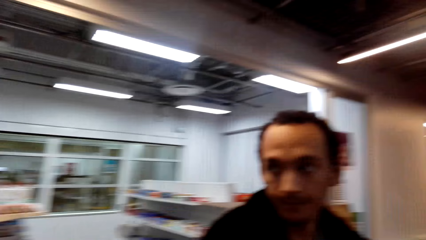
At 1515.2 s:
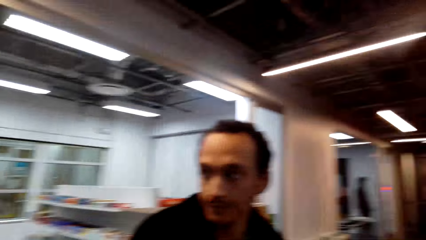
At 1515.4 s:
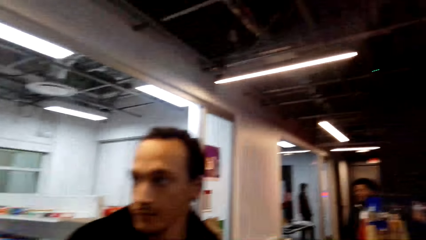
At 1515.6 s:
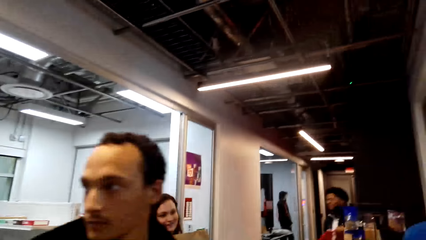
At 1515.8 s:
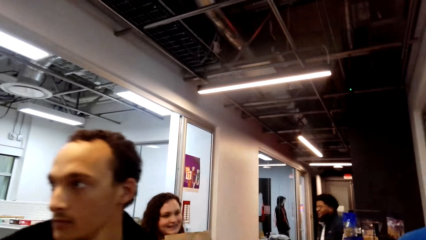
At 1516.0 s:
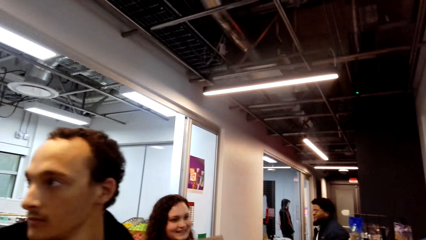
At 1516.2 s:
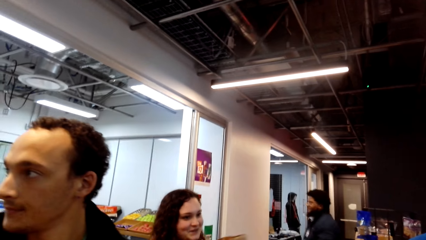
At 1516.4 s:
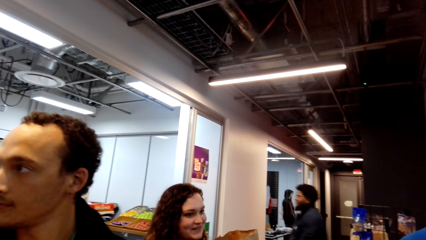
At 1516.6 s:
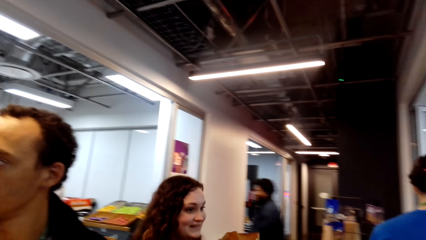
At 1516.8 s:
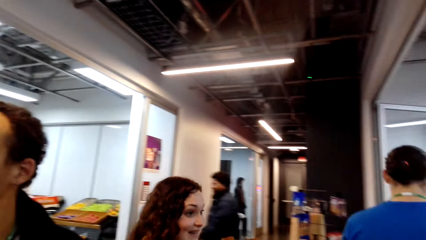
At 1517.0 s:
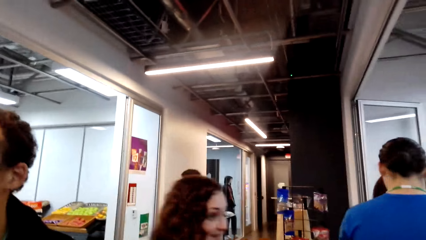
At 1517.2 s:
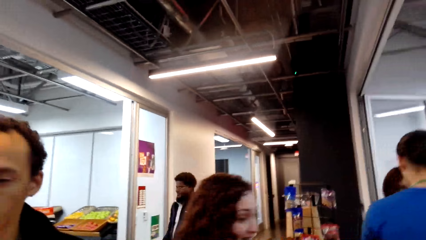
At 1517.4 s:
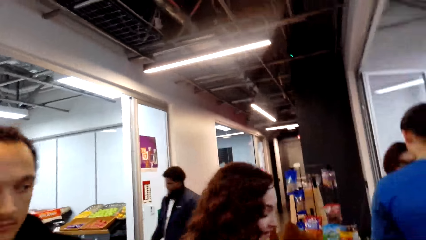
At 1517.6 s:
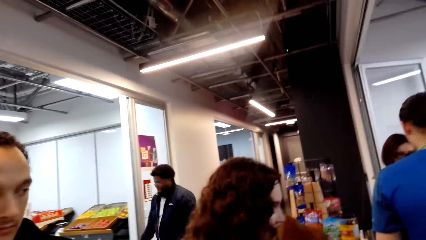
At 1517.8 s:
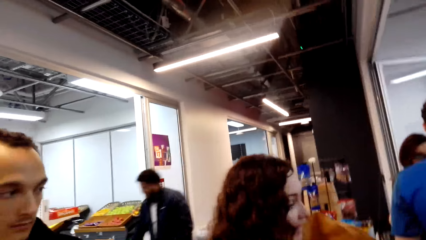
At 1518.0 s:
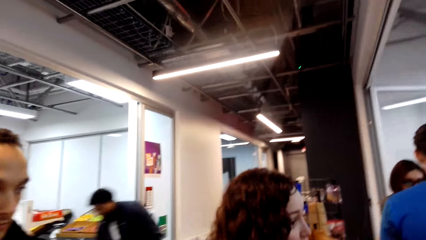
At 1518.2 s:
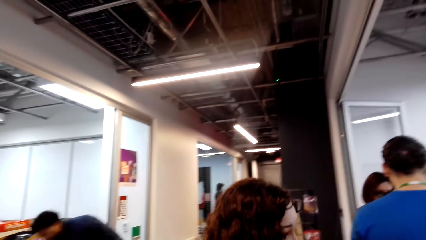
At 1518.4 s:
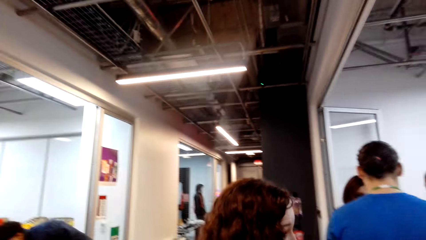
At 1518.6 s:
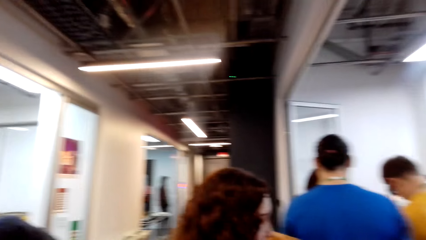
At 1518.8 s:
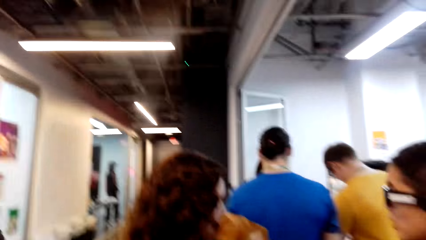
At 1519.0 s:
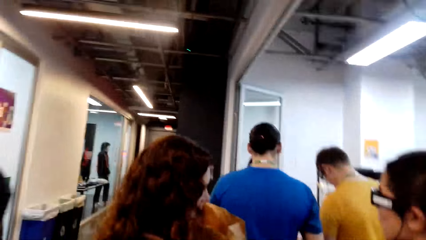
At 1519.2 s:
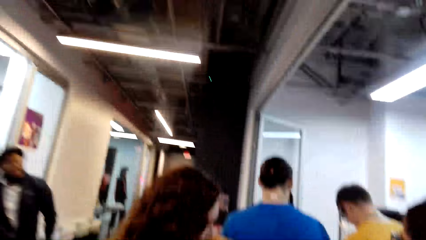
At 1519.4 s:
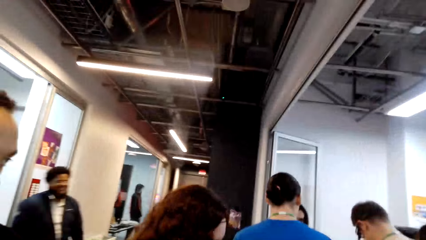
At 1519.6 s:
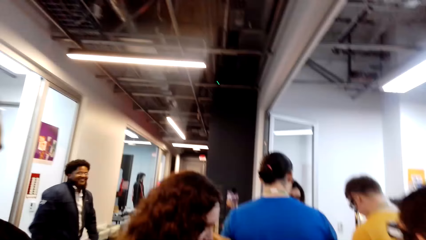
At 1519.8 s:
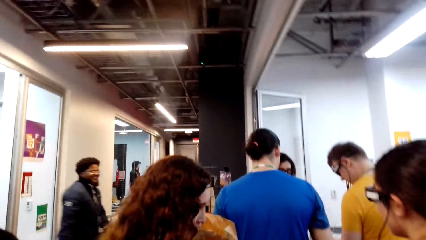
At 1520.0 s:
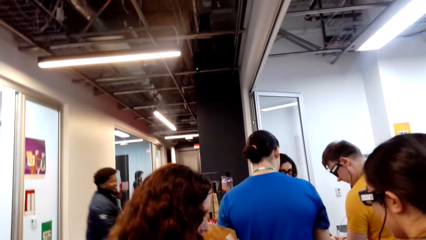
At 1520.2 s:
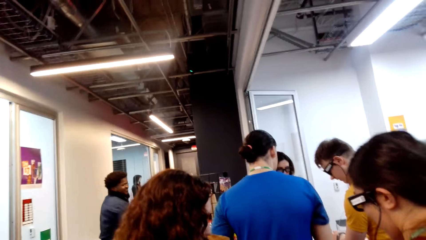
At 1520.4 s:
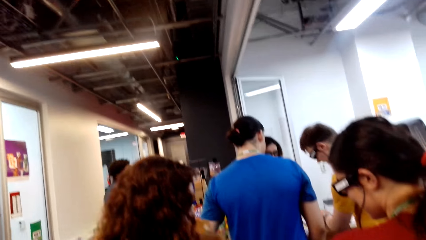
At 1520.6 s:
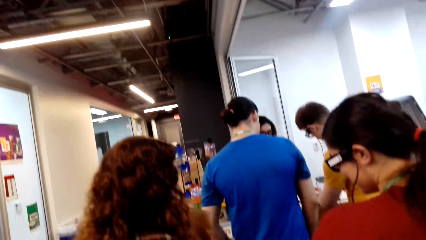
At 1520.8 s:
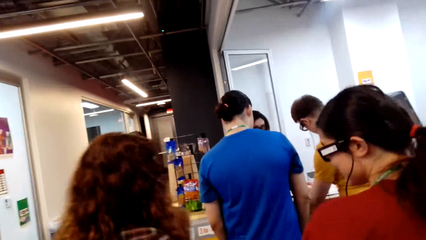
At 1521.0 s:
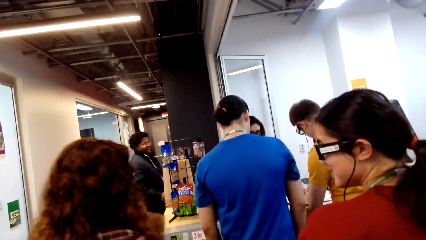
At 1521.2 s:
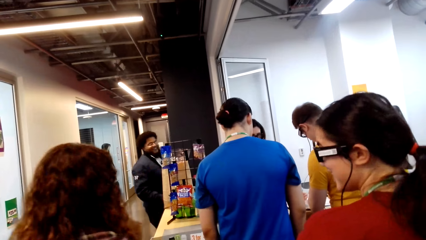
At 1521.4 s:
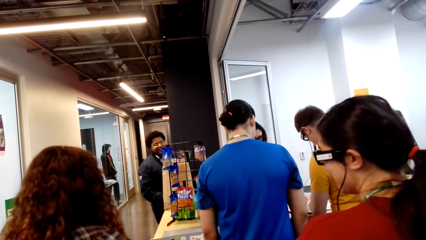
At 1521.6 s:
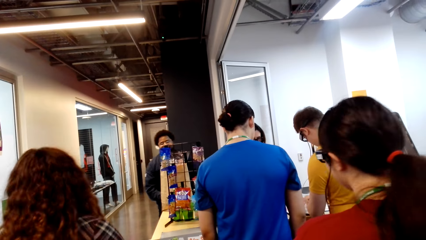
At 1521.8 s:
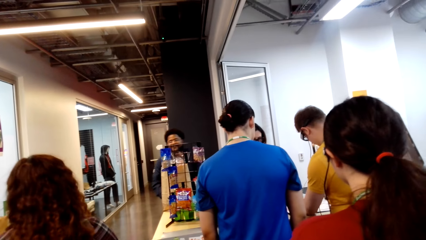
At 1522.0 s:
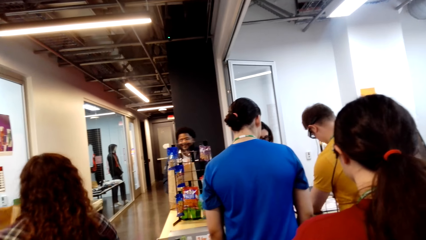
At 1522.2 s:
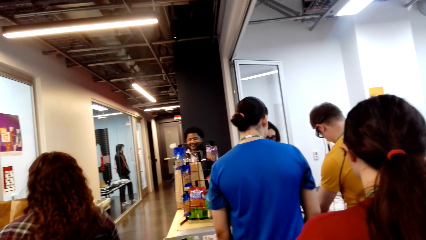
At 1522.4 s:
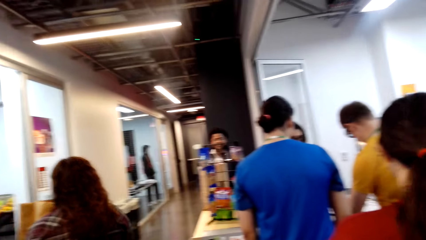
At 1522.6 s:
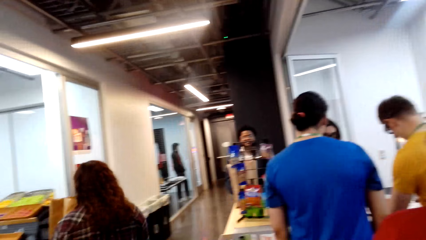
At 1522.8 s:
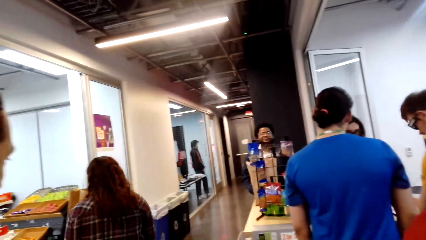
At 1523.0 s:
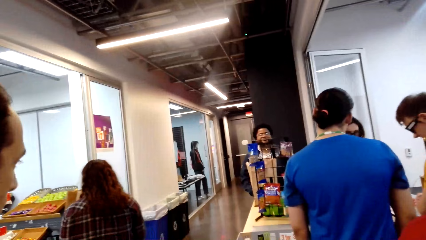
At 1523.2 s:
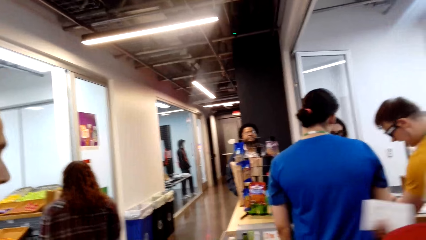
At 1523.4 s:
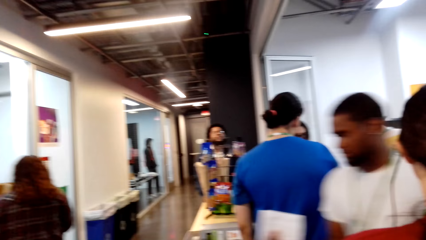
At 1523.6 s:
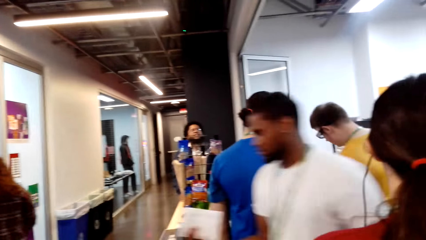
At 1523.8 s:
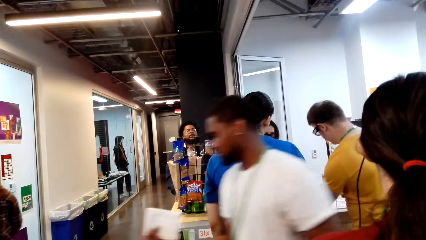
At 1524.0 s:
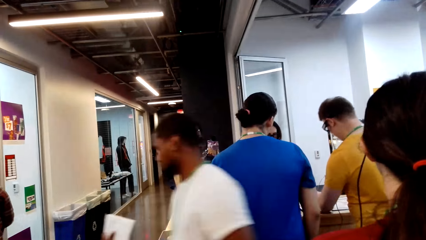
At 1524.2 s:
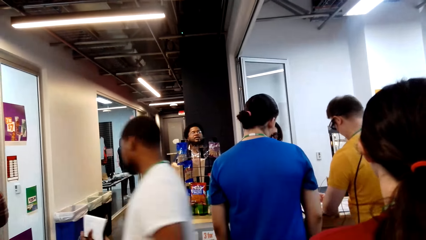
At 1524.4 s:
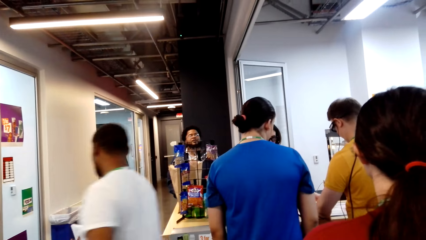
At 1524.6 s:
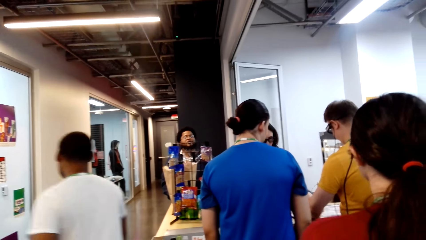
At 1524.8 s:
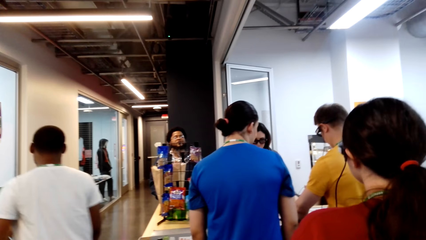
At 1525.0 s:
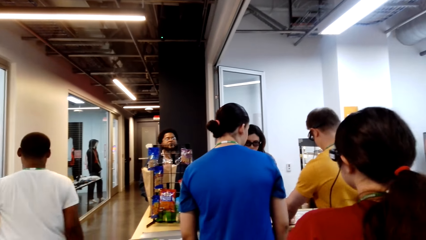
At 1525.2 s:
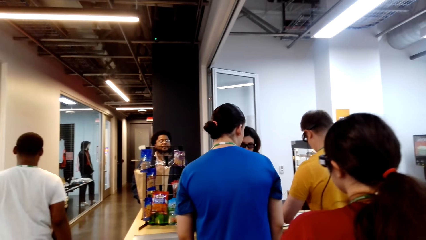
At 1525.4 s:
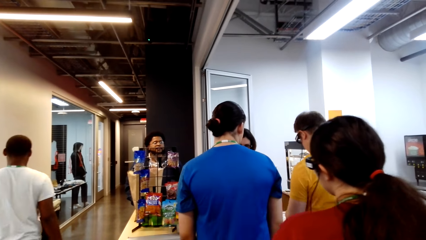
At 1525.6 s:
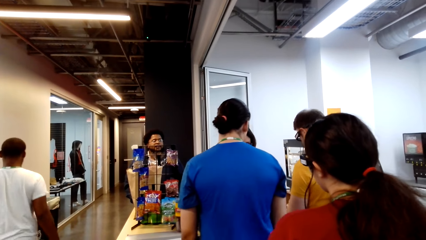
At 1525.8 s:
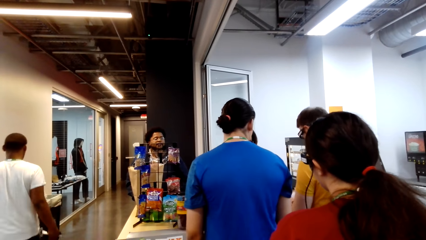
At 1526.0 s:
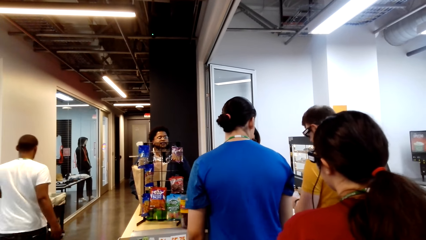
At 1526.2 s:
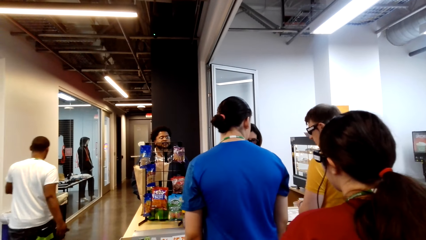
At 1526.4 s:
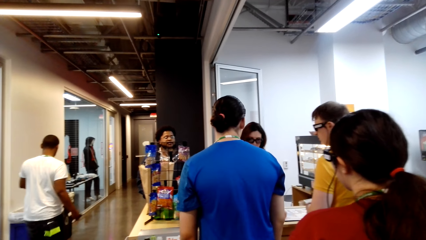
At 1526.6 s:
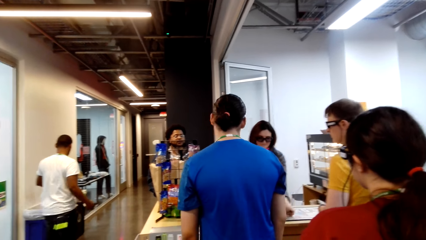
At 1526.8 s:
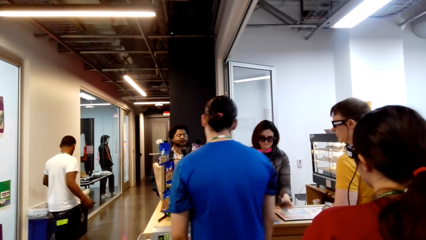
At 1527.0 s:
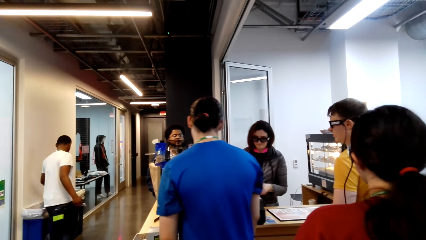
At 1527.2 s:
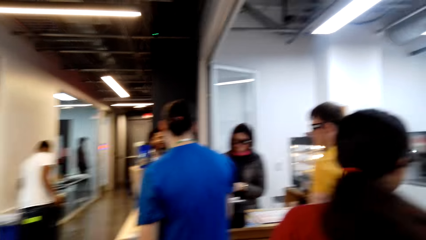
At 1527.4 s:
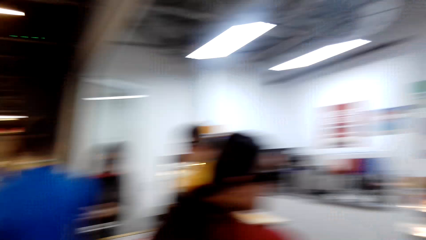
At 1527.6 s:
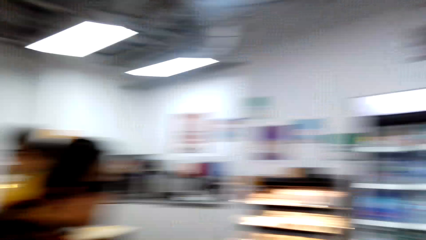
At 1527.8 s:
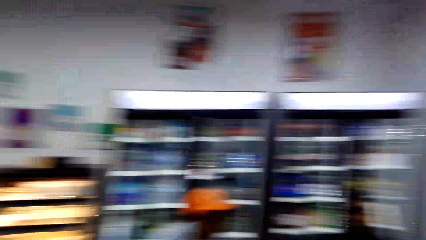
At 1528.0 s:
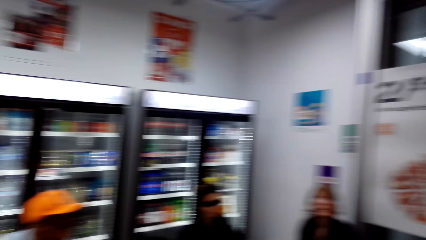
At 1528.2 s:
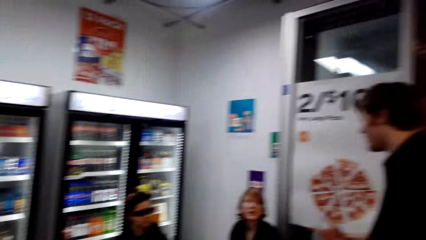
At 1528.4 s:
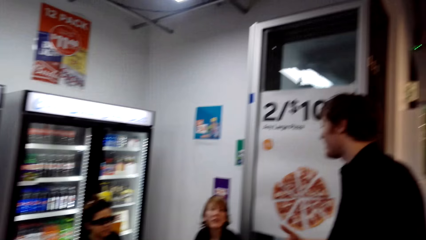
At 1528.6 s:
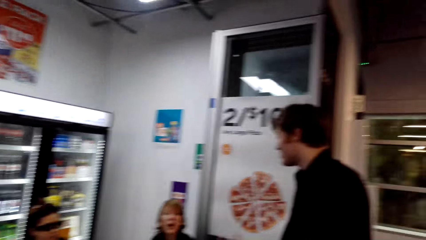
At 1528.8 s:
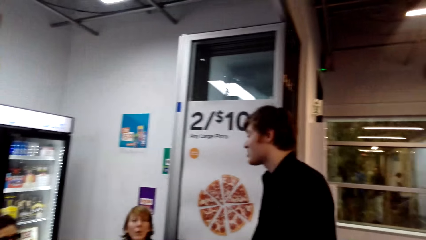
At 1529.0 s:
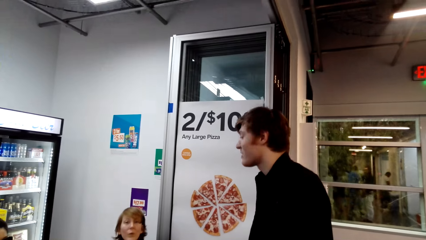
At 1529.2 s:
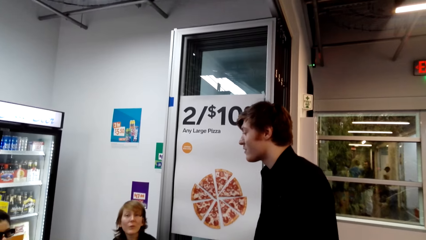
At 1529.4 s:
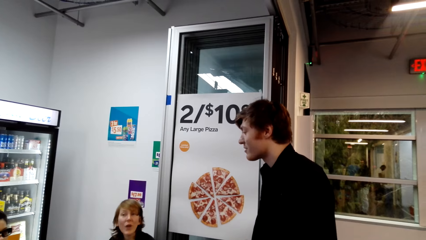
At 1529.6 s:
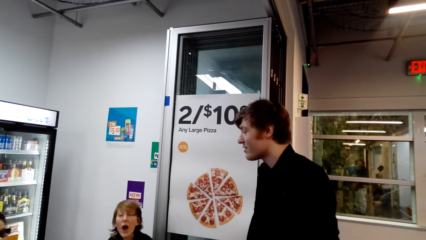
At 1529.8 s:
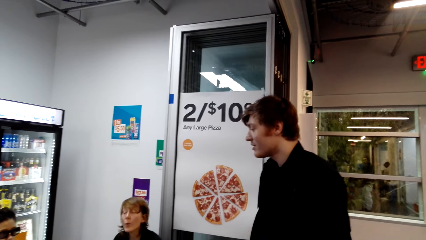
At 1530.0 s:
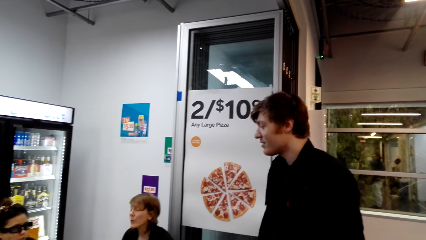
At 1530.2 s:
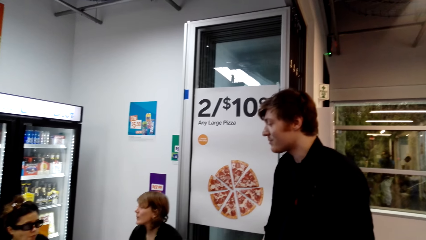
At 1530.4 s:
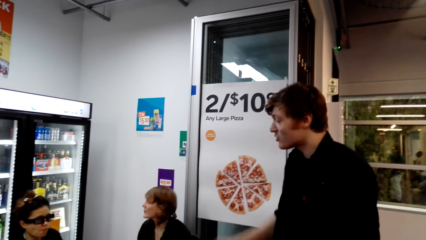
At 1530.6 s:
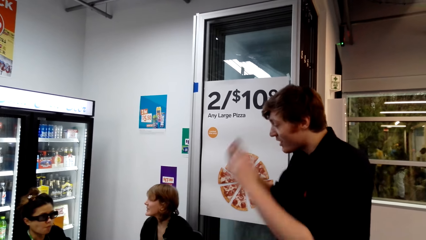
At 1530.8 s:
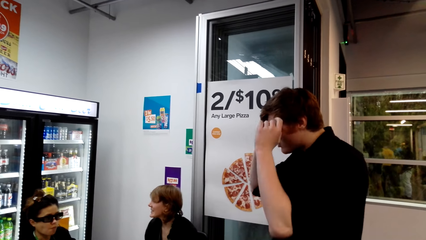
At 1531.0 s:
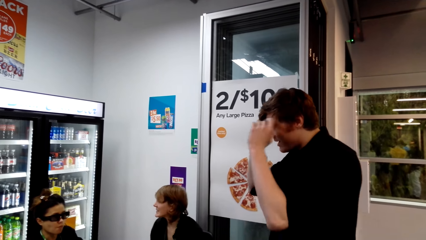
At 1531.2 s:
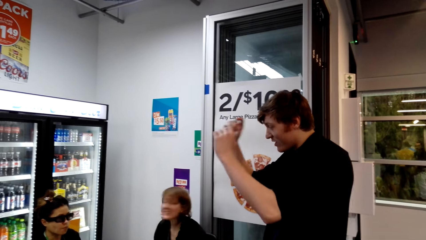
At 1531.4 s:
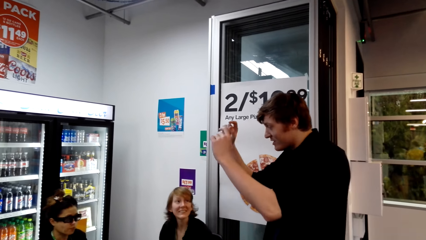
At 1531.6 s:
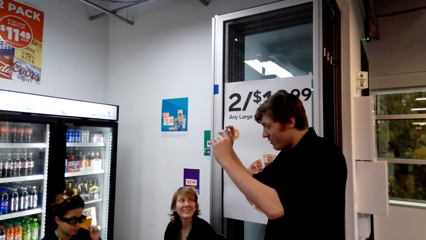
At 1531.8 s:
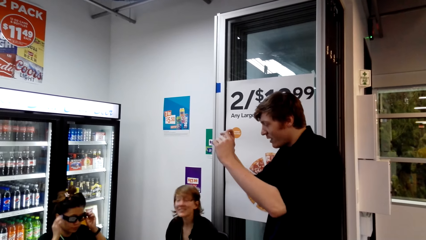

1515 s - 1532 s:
The camera wearer turns his head.
